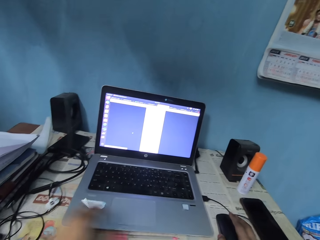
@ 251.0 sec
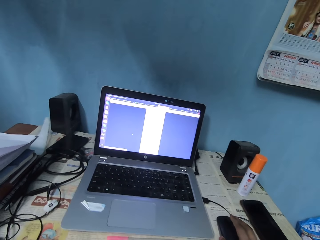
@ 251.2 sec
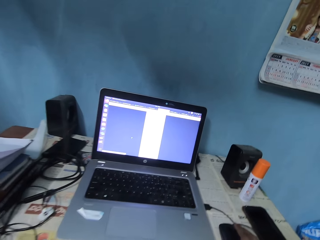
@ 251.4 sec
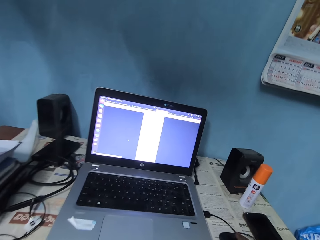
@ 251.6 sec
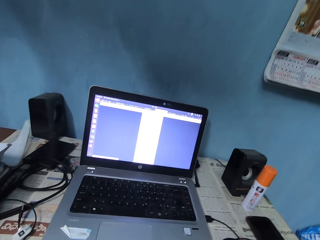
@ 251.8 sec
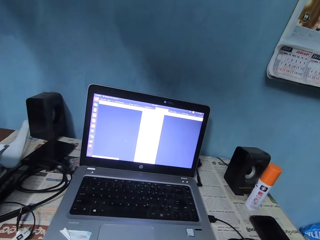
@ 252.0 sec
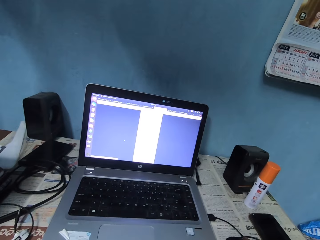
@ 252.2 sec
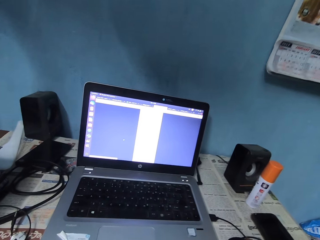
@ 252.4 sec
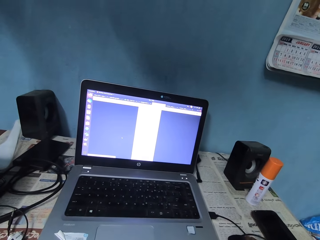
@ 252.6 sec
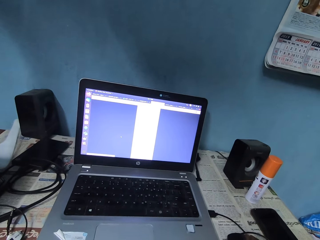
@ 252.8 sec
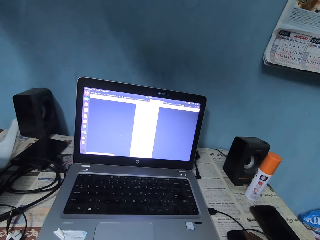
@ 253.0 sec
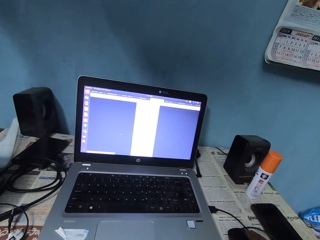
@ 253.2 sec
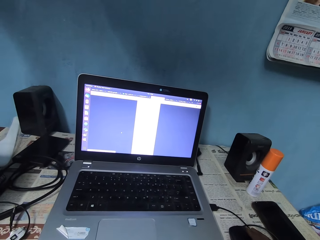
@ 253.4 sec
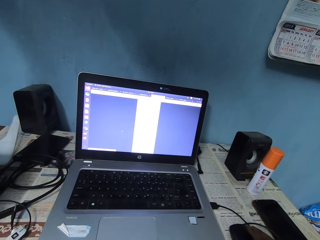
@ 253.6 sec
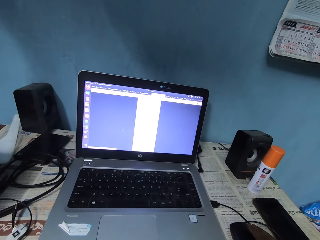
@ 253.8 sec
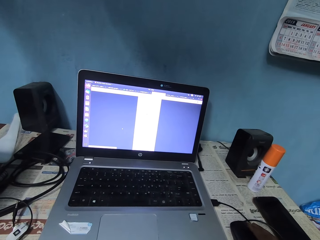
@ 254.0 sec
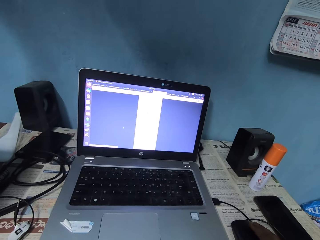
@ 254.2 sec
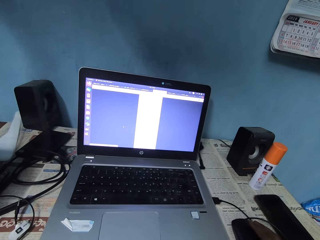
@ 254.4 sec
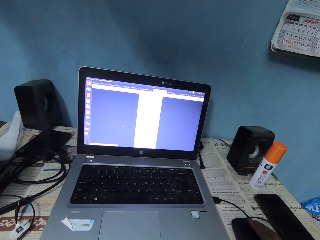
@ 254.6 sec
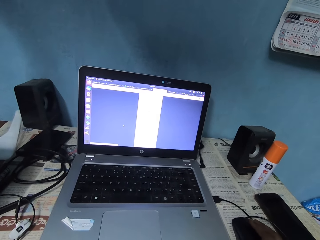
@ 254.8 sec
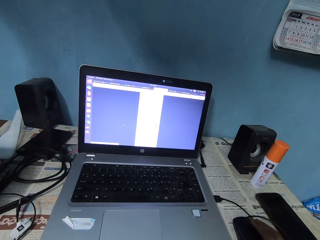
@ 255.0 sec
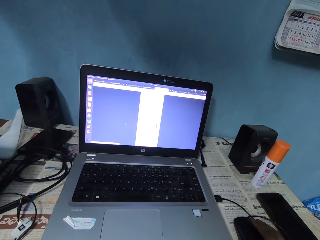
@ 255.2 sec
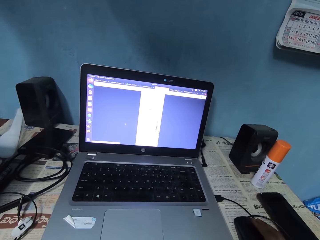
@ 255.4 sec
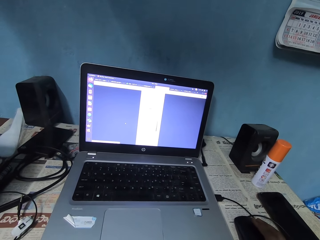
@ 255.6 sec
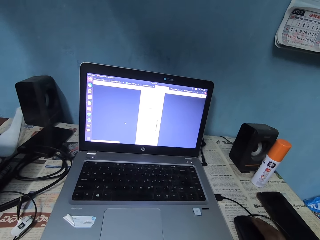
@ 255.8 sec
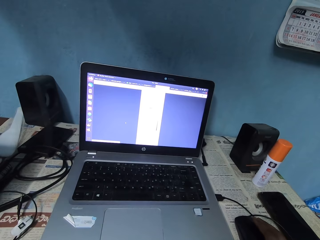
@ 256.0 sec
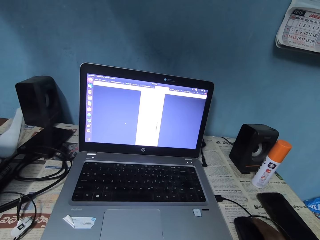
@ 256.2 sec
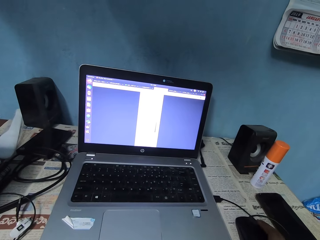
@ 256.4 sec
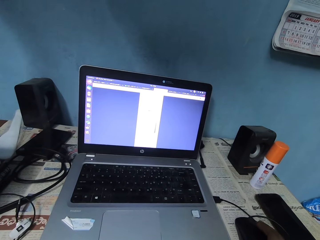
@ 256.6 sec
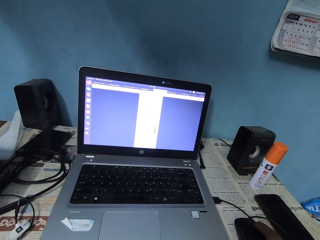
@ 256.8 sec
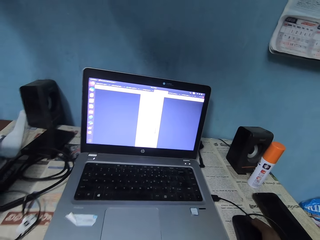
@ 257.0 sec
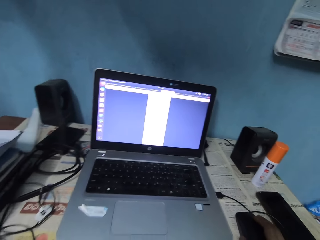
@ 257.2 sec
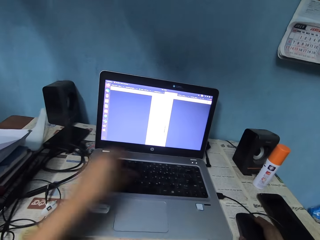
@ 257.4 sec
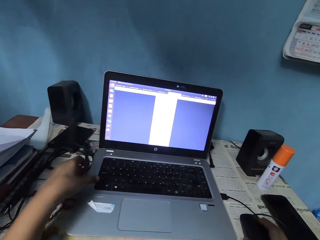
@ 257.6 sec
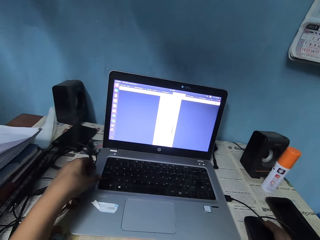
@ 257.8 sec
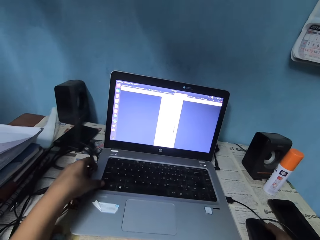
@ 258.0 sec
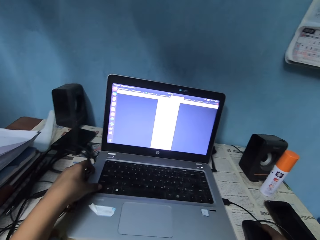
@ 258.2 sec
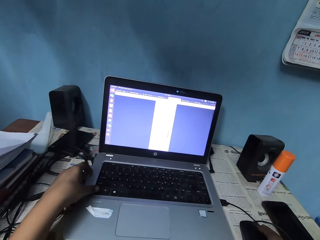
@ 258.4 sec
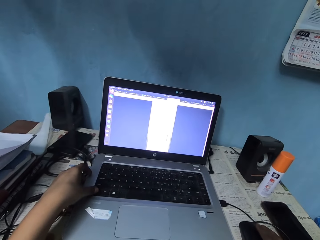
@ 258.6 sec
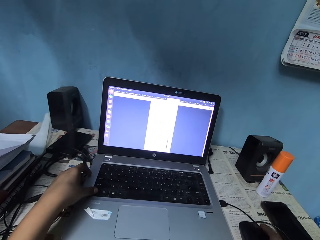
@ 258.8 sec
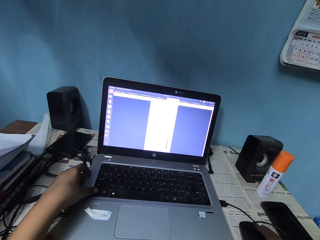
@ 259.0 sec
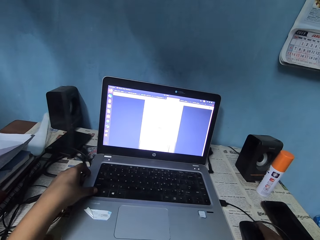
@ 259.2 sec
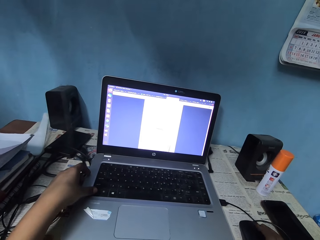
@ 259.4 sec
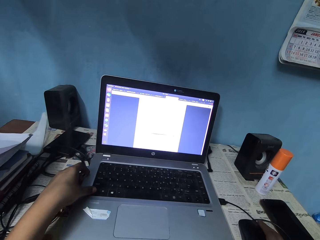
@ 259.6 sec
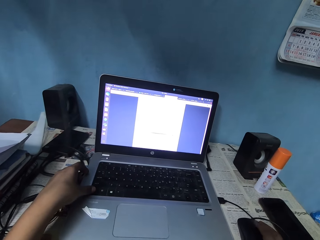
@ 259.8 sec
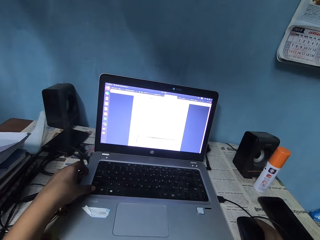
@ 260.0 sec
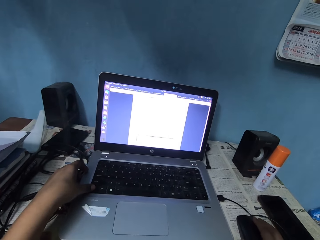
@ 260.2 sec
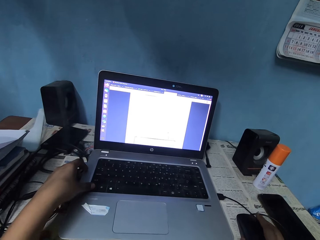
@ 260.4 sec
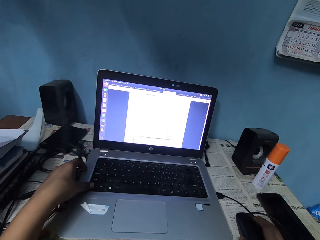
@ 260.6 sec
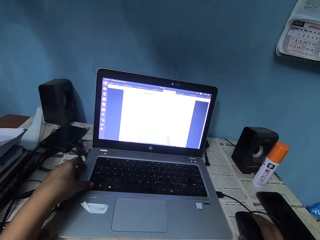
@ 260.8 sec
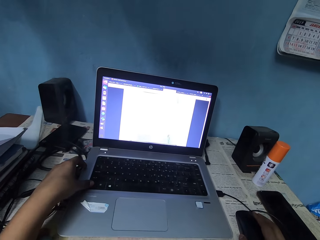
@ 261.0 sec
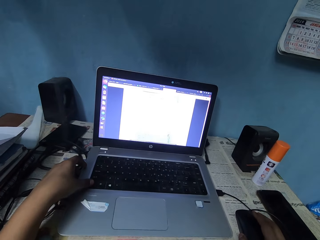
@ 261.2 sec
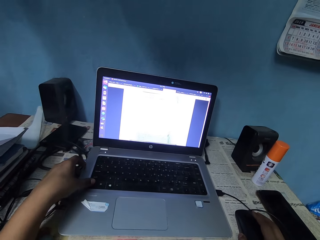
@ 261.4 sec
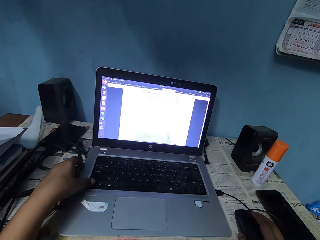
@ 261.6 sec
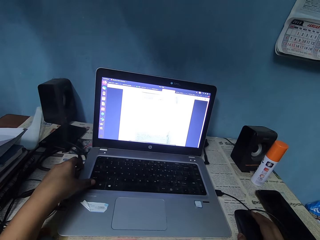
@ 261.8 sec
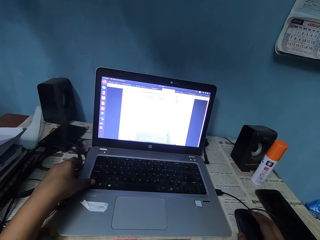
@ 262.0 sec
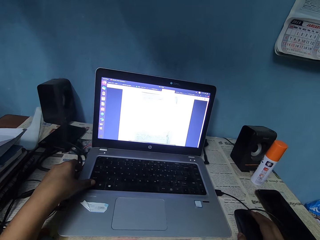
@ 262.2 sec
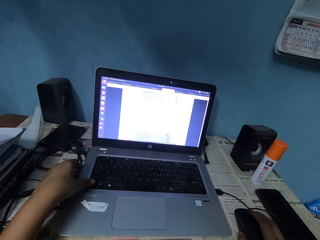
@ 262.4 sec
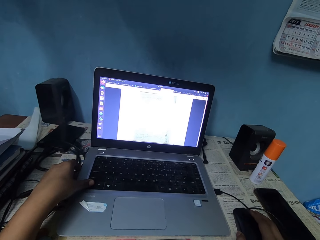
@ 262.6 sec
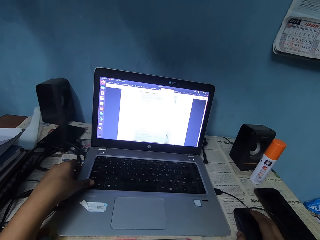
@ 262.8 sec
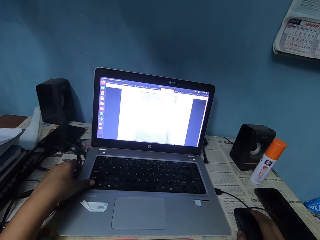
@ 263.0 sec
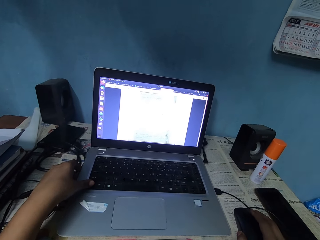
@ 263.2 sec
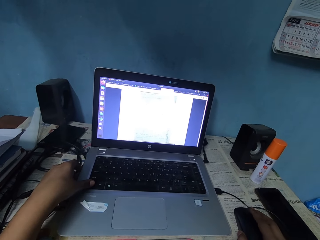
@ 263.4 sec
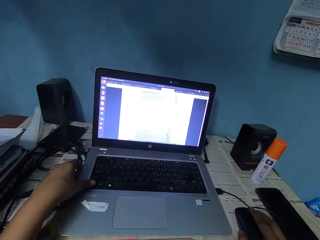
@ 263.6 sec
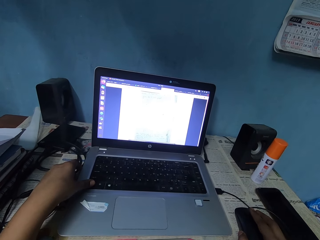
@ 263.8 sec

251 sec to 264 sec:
The camera wearer reaches for her face. She operates the laptop. She places her left hand on the laptop. She operates the laptop.

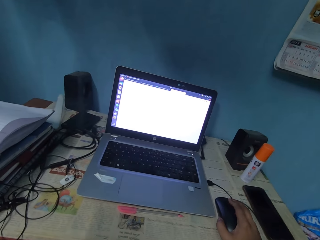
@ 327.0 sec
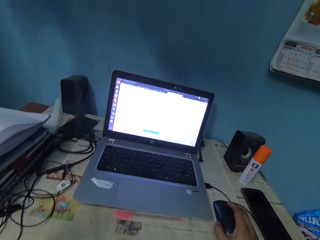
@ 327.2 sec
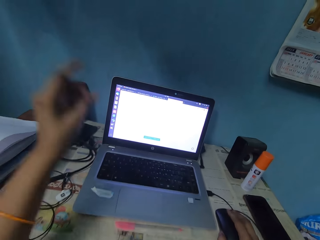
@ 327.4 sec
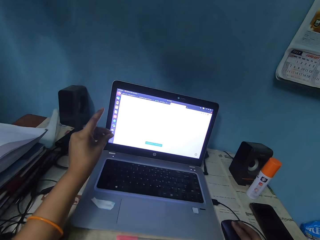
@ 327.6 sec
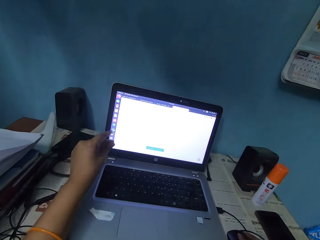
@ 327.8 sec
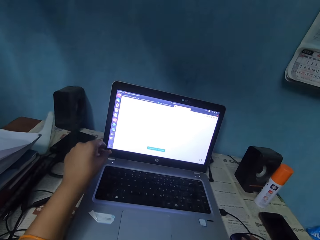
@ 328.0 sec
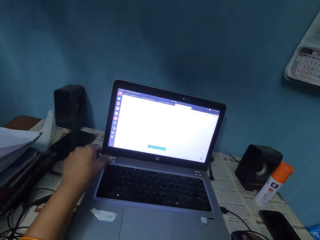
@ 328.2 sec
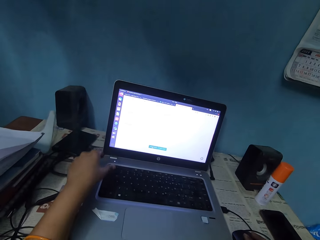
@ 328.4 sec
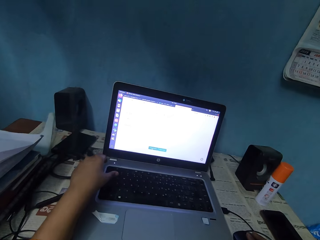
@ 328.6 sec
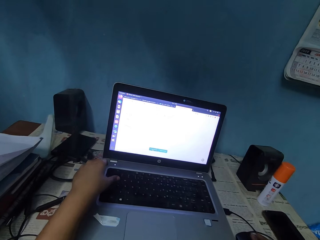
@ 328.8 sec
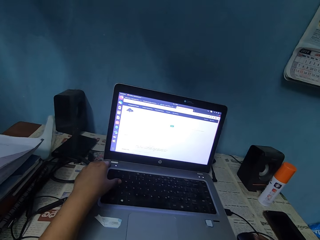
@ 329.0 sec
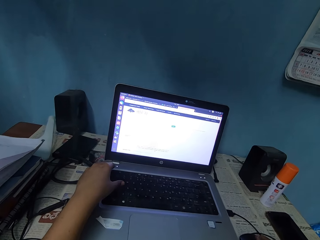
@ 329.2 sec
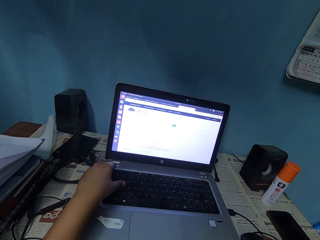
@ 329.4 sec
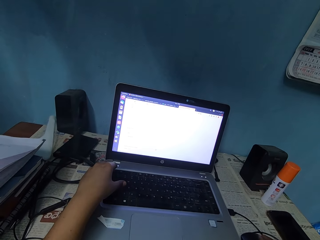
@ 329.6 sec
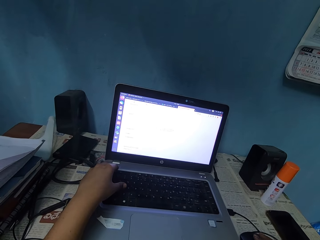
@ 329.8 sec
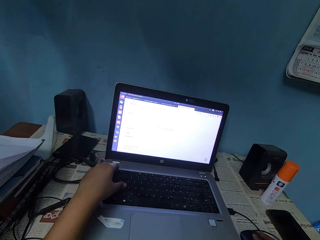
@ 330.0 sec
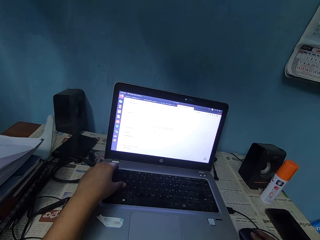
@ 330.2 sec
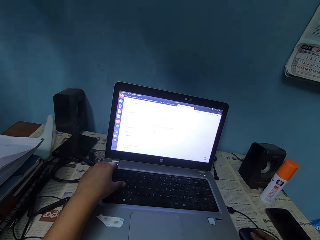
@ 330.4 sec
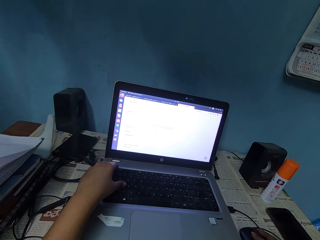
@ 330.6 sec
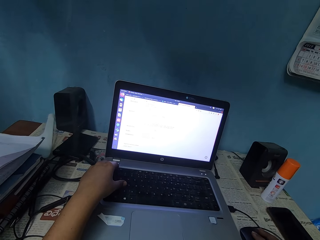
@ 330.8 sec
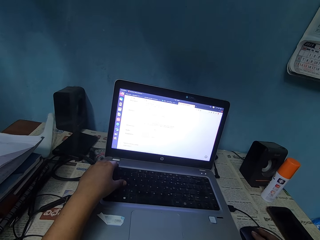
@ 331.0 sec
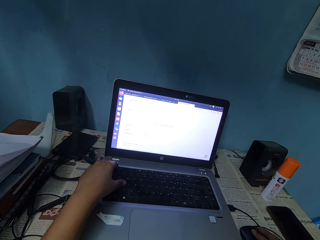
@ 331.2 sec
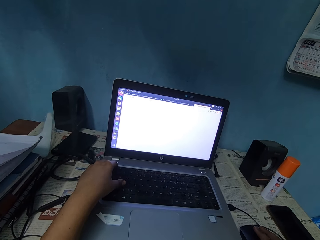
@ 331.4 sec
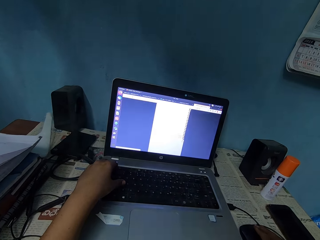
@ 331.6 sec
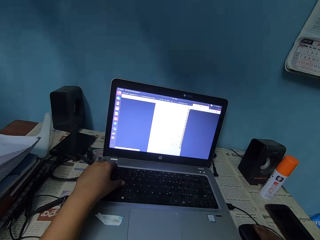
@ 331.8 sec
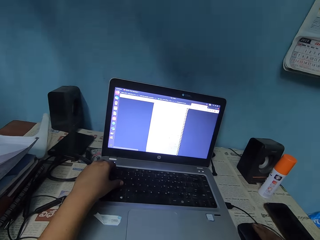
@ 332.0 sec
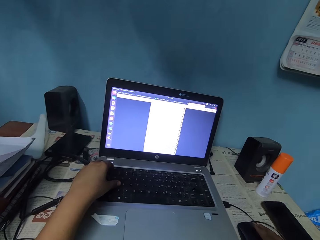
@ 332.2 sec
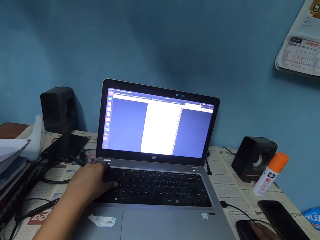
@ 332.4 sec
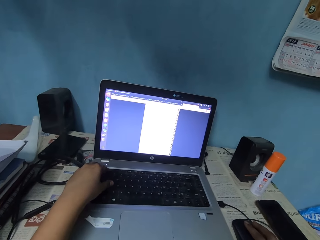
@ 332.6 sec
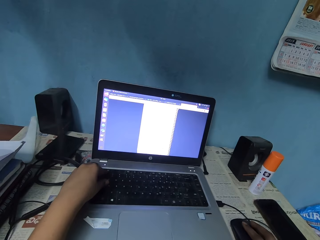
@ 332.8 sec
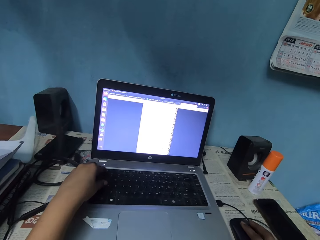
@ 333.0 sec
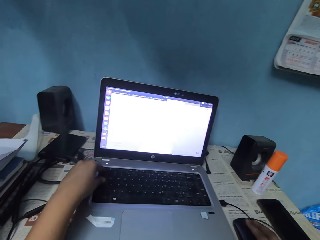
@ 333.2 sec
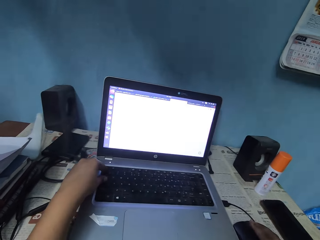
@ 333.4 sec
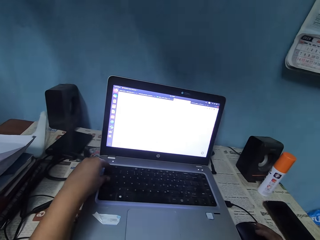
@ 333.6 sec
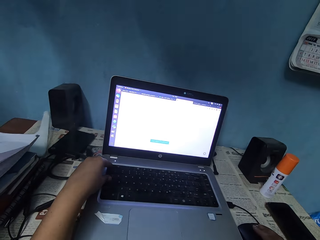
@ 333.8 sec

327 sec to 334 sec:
The camera wearer types on the keyboard.

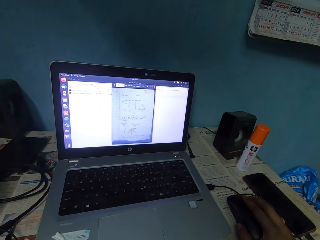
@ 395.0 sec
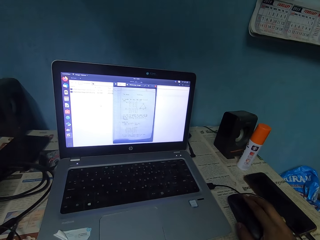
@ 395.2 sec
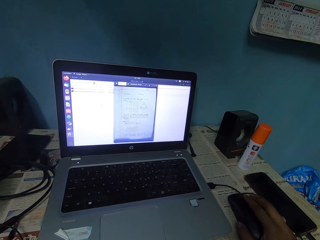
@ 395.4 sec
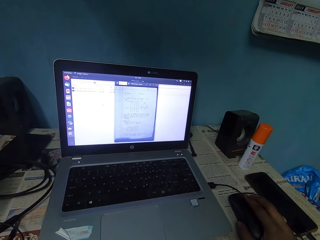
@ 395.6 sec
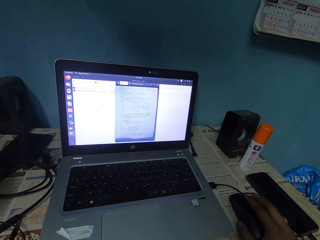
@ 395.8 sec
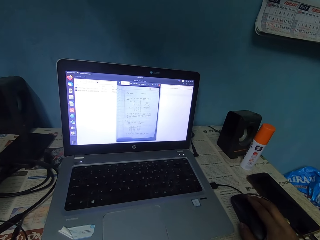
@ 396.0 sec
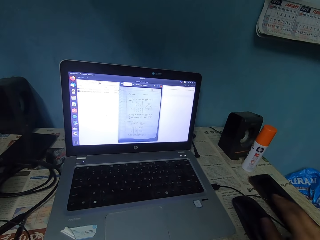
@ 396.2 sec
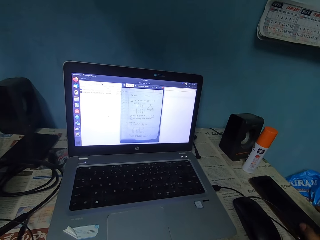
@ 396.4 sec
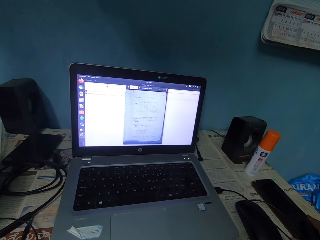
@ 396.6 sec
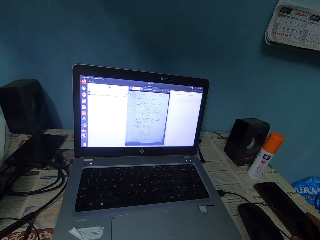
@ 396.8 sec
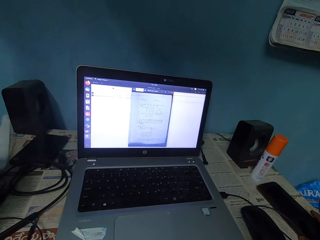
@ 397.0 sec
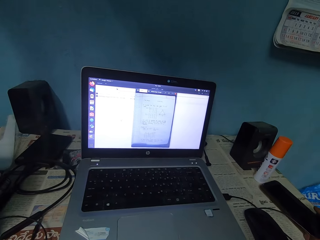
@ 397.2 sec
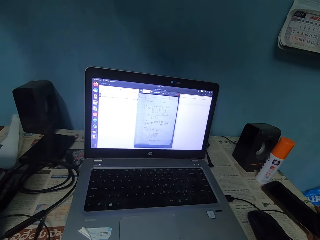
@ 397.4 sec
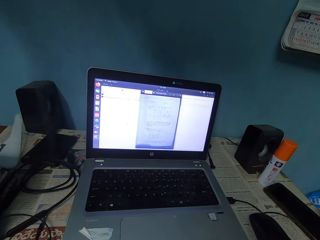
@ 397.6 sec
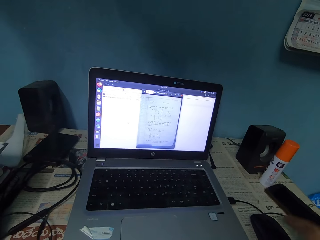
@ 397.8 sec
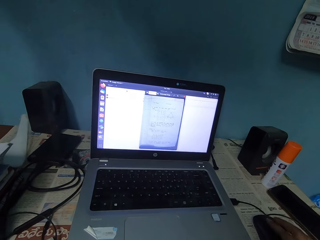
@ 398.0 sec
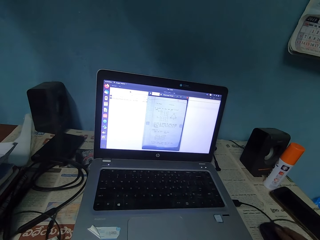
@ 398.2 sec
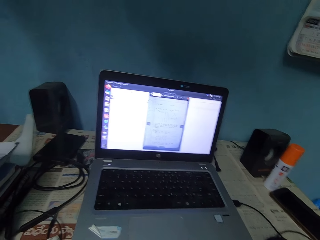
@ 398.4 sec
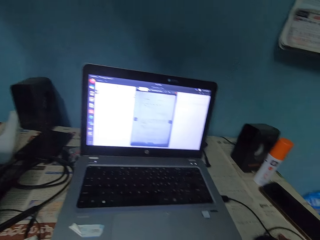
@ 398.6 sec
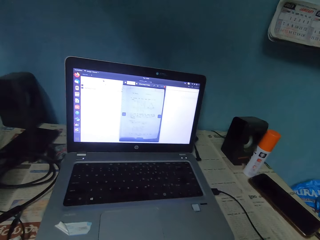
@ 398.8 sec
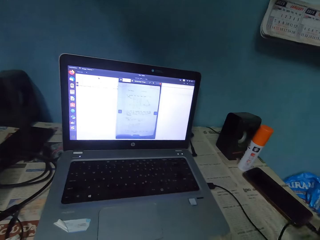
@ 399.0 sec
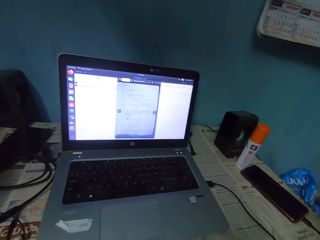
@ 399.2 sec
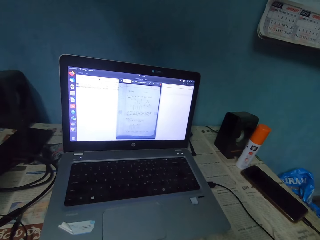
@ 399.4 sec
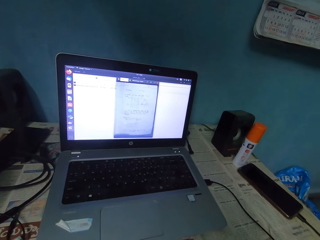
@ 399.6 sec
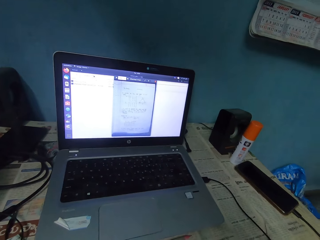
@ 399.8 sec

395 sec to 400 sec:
The camera wearer moves his phone on the table. He lifts up the mouse with his right hand.
